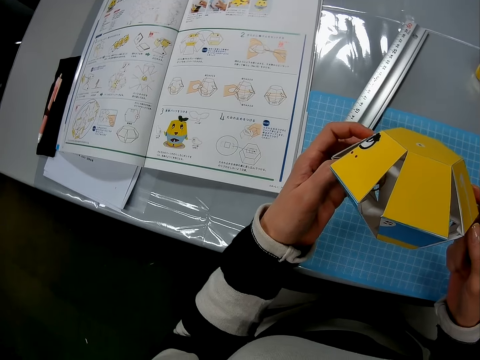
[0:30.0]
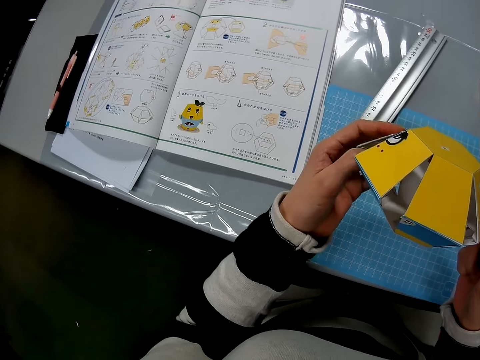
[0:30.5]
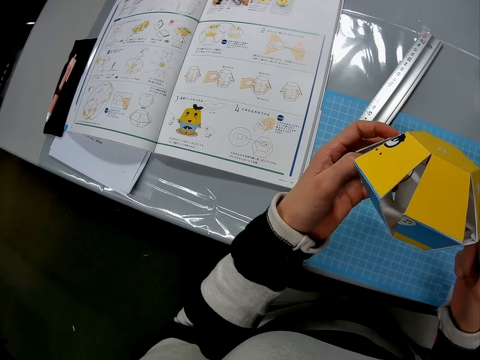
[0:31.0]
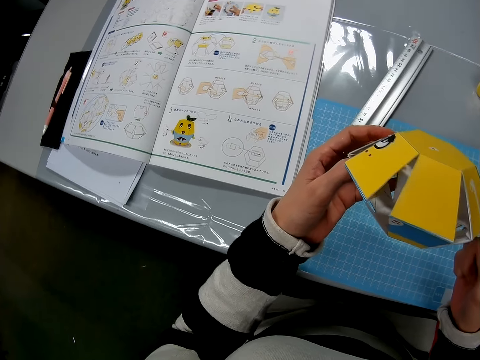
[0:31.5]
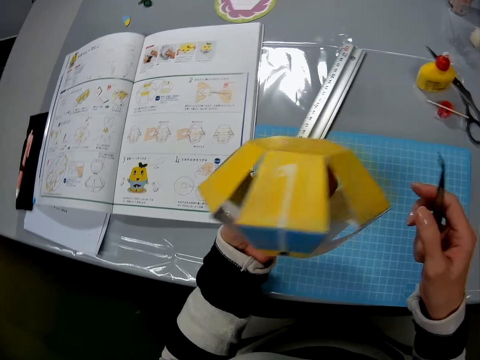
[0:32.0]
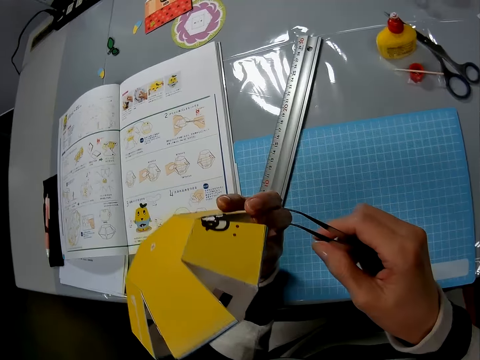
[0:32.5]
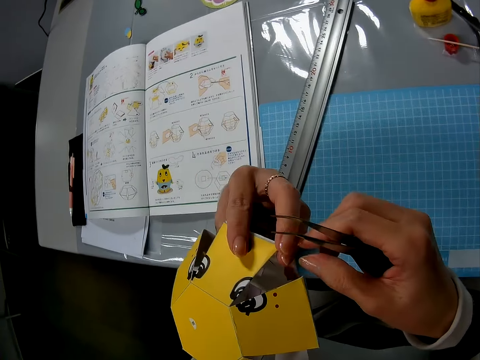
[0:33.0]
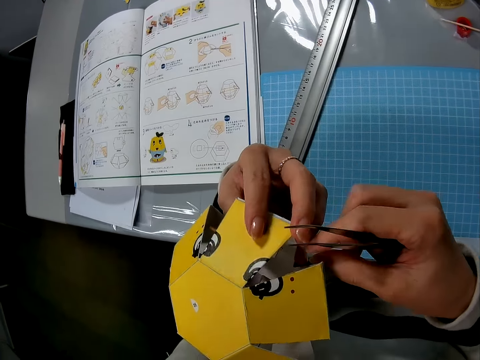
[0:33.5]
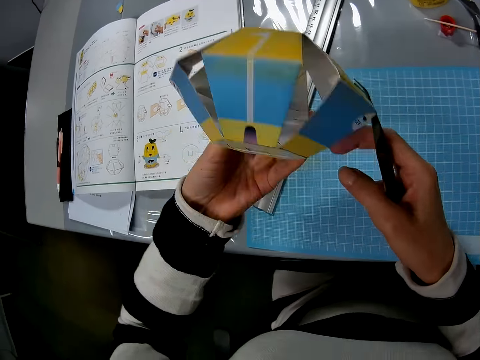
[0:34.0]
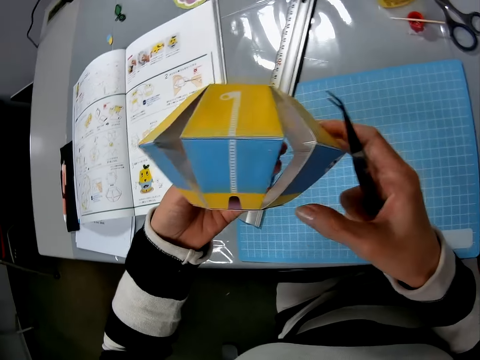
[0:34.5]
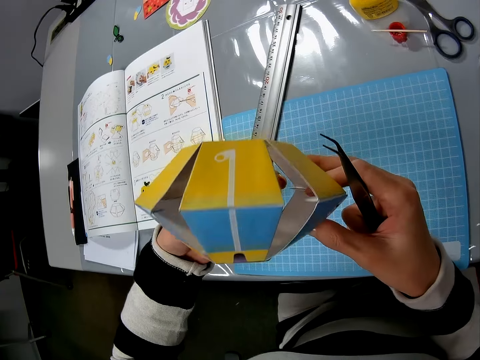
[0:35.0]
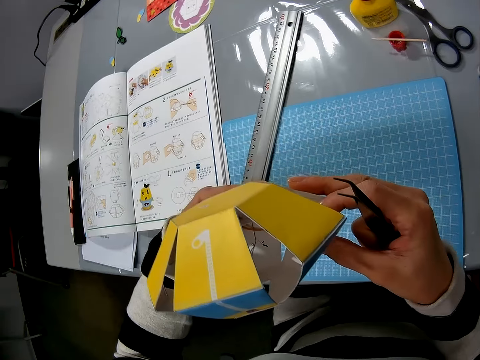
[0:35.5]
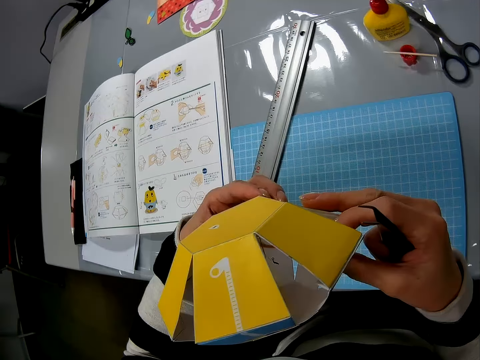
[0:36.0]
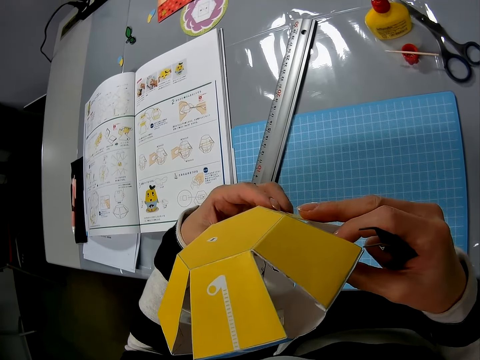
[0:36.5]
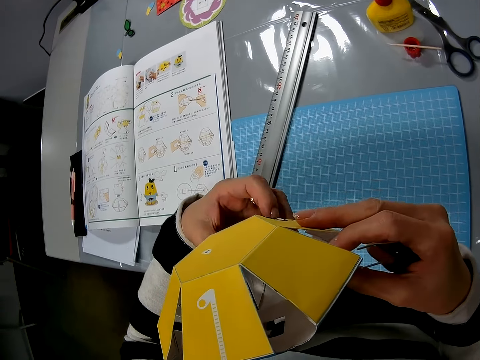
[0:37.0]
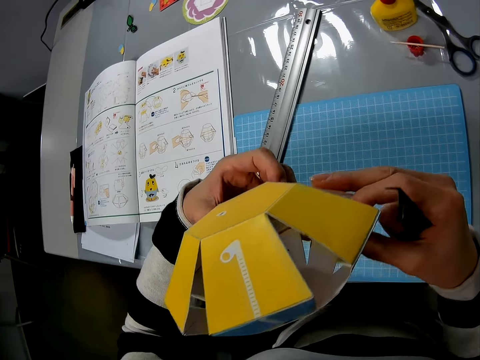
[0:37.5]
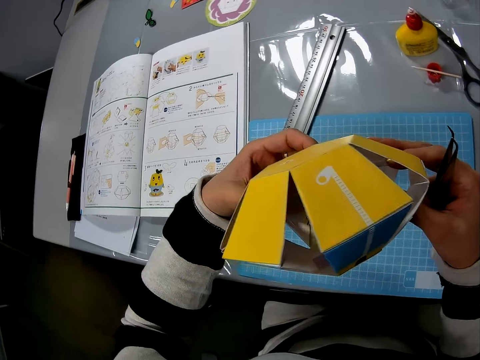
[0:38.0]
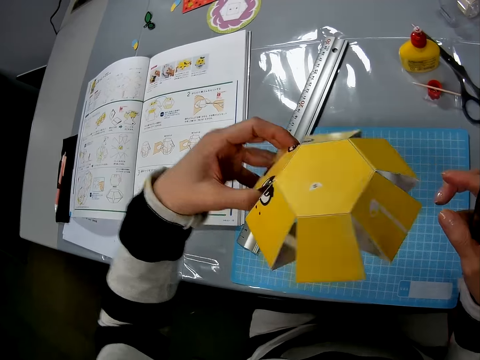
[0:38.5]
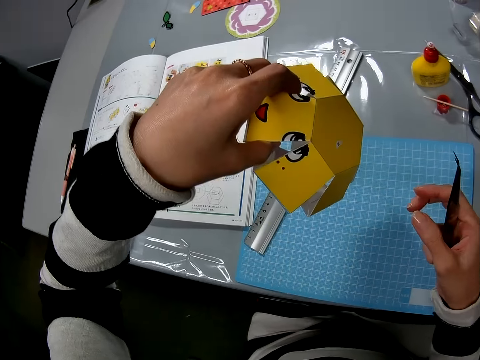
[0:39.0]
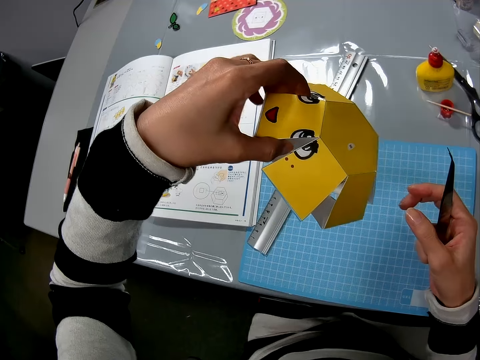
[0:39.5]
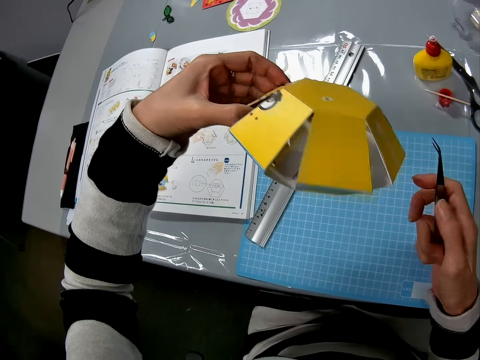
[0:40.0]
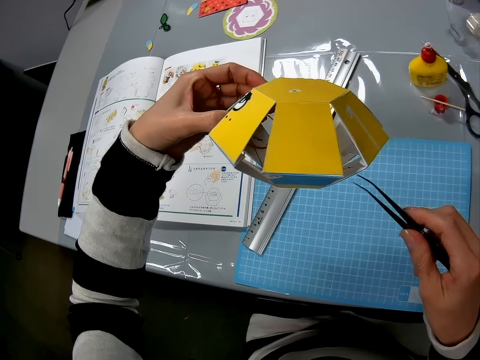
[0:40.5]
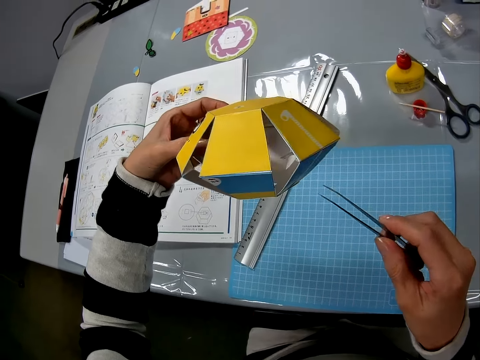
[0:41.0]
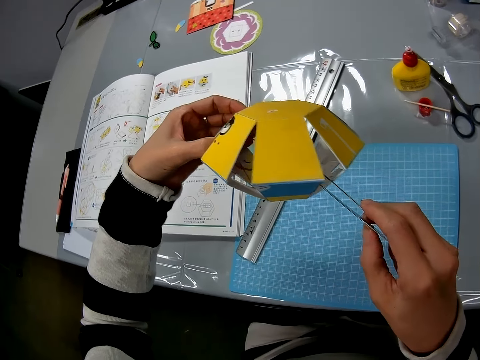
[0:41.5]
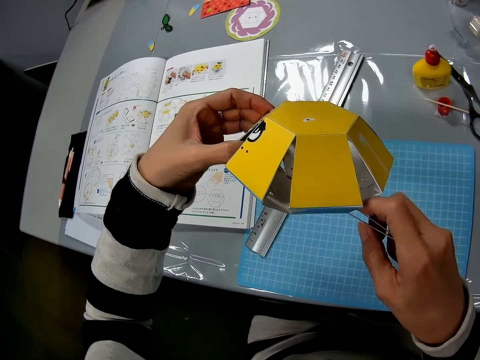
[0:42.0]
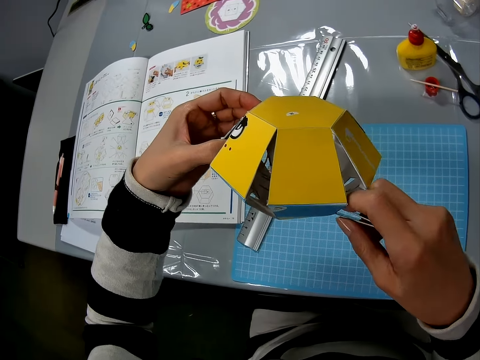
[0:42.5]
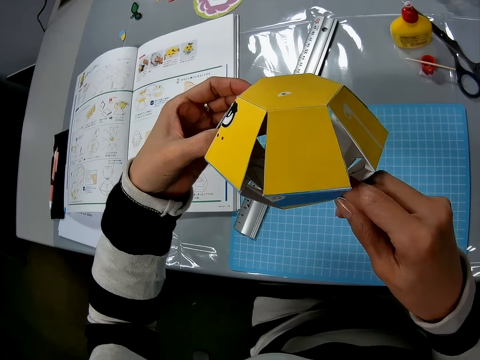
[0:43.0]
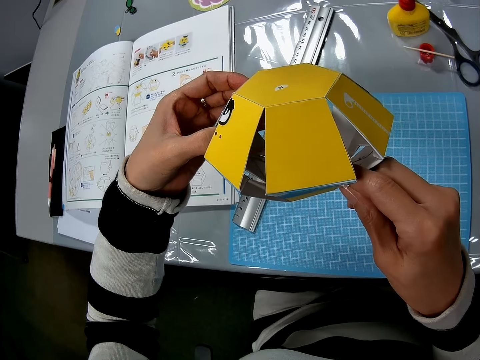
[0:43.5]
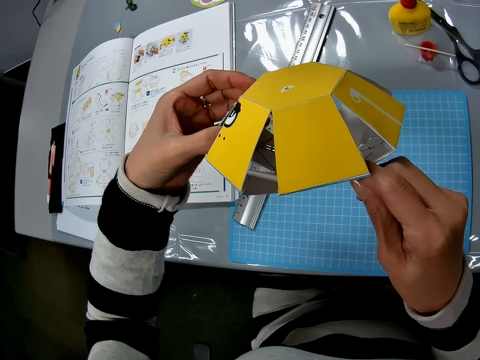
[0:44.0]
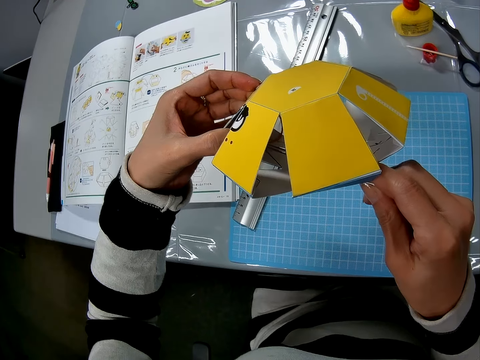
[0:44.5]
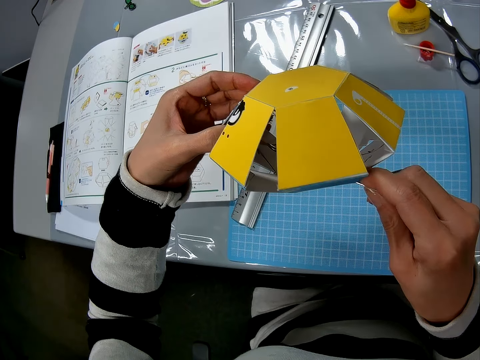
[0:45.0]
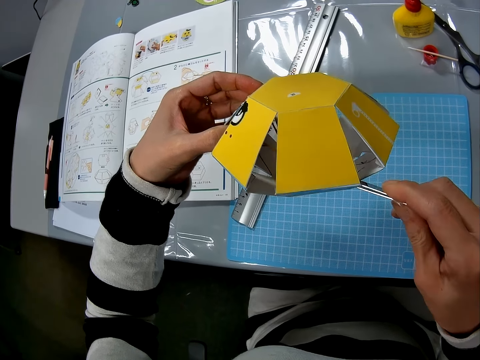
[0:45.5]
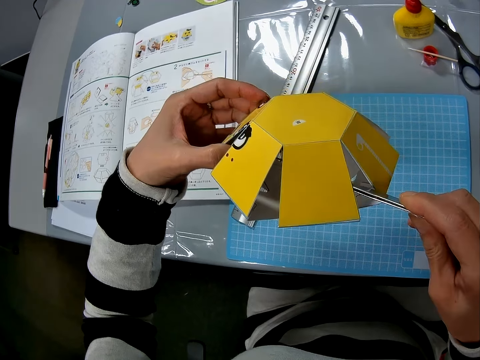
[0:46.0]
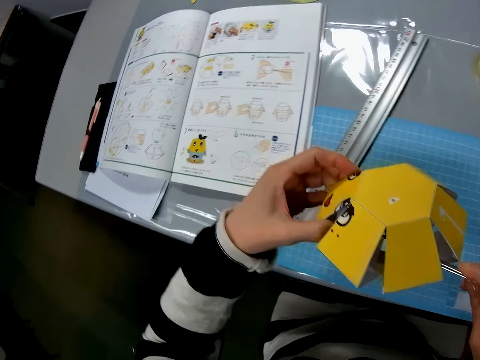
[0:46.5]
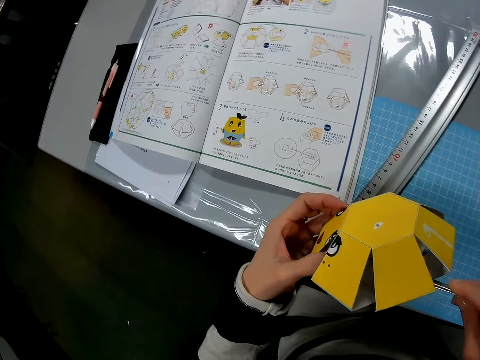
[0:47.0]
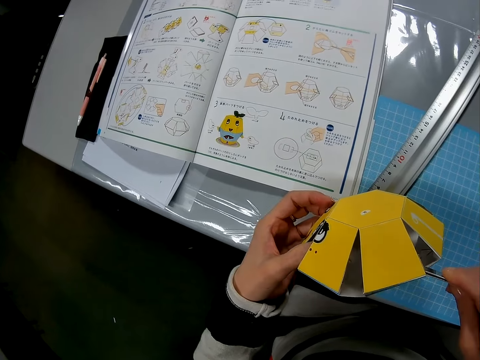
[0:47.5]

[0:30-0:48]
The camera wearer turns a paper craft or yellow art carton. They turn the paper craft again. They turn the yellow art carton to the side. They insert the tweezers into the yellow art carton. They pull a rubber band with the tweezers.

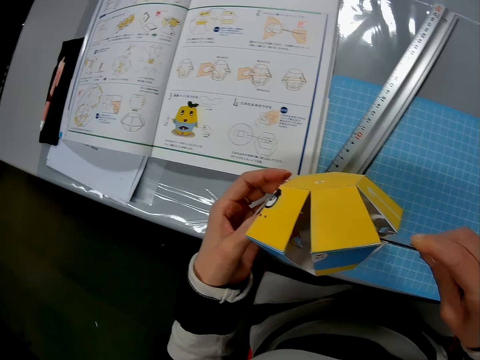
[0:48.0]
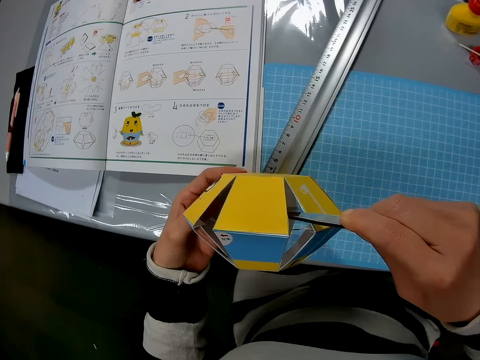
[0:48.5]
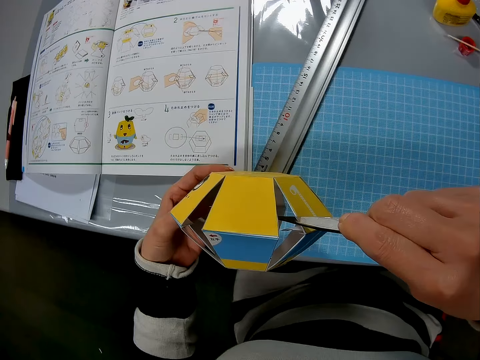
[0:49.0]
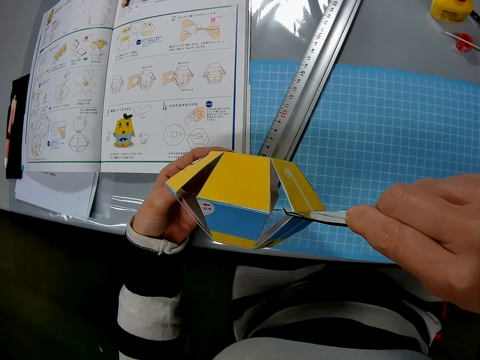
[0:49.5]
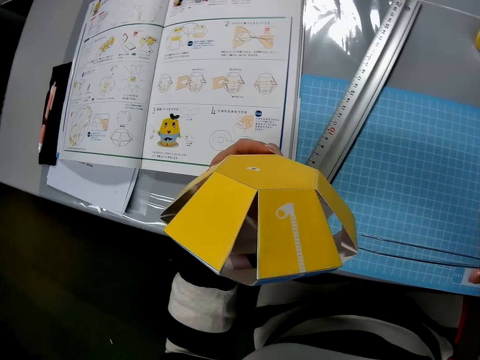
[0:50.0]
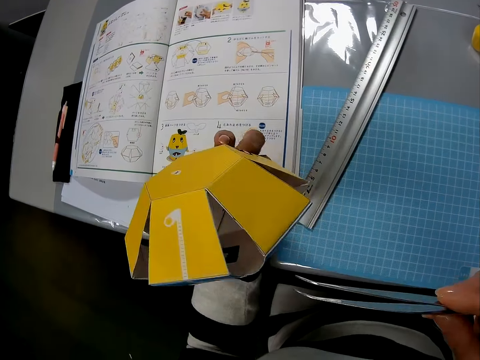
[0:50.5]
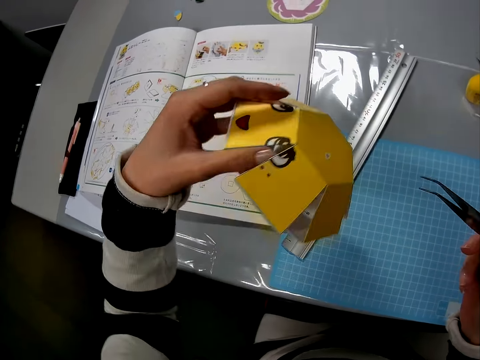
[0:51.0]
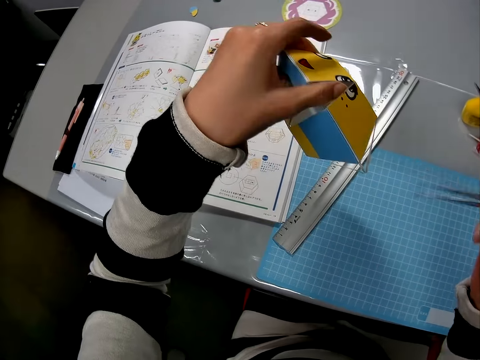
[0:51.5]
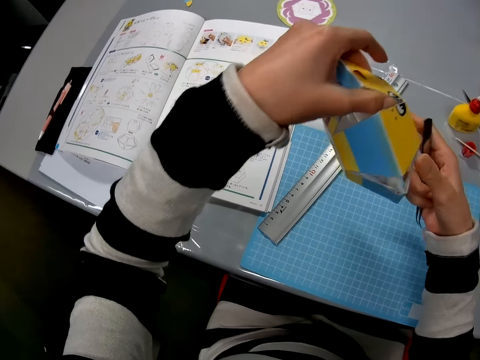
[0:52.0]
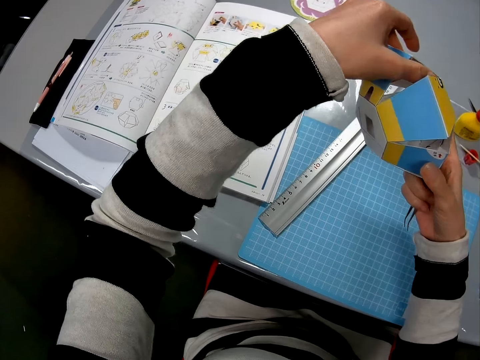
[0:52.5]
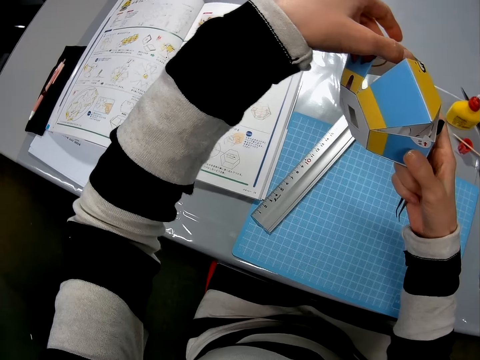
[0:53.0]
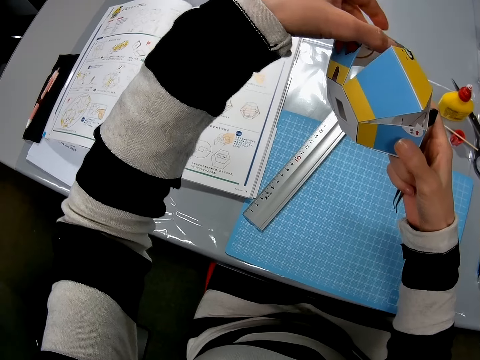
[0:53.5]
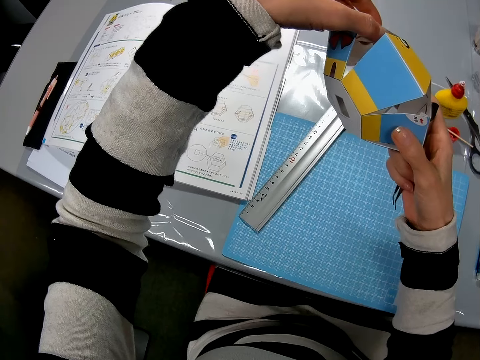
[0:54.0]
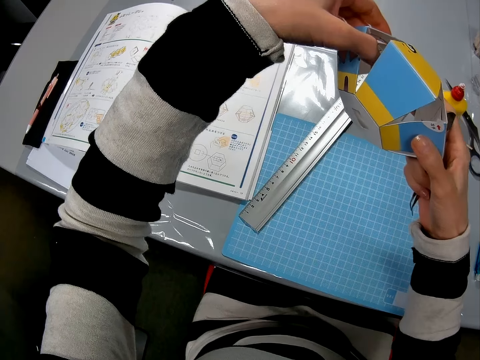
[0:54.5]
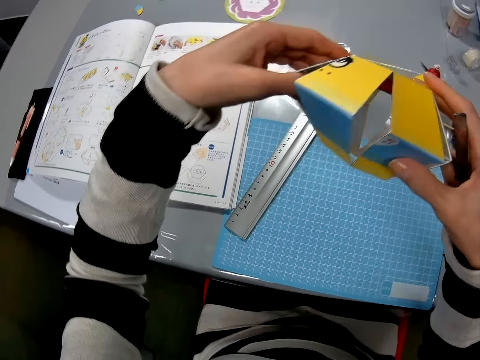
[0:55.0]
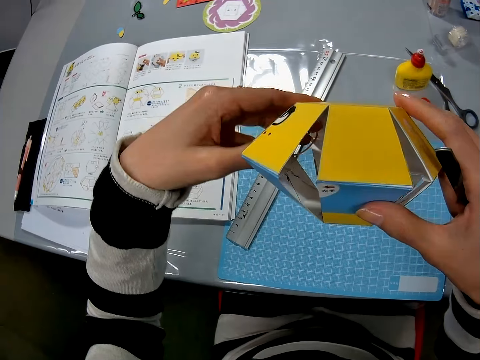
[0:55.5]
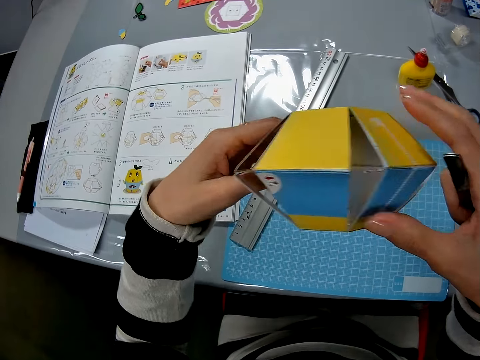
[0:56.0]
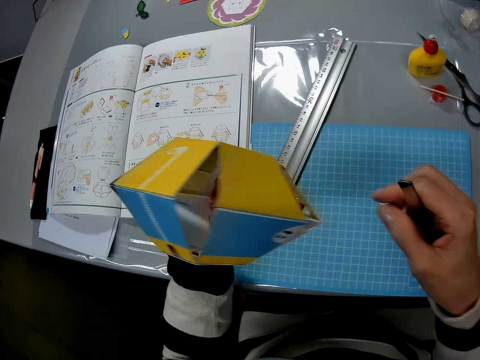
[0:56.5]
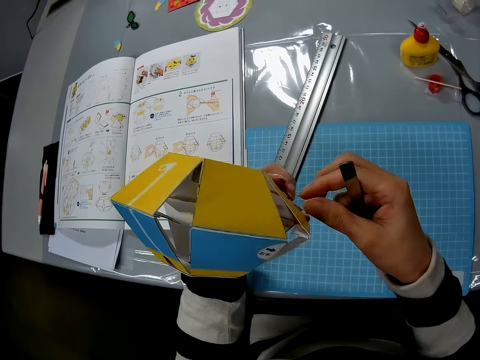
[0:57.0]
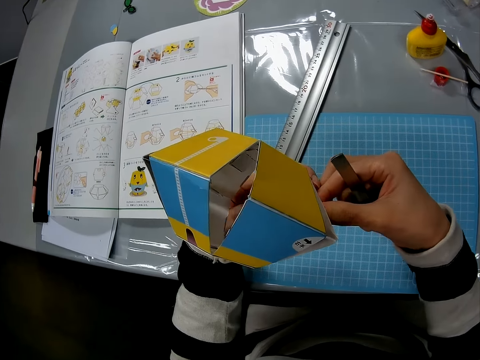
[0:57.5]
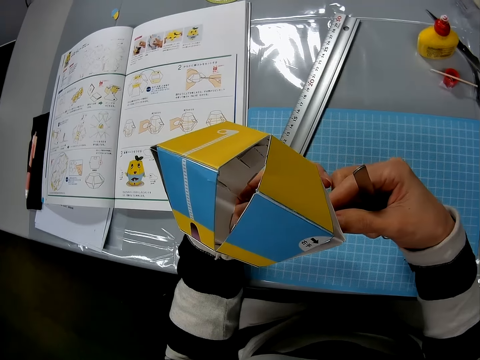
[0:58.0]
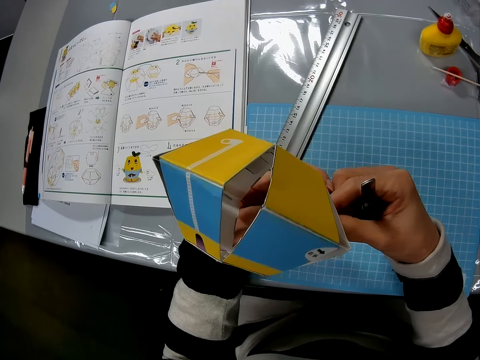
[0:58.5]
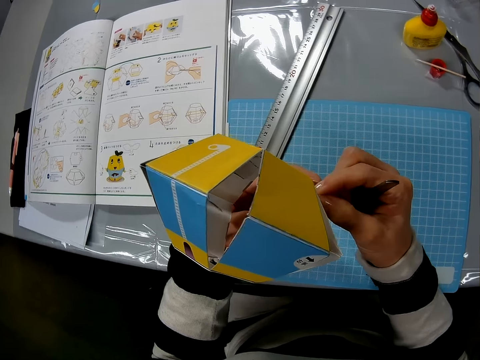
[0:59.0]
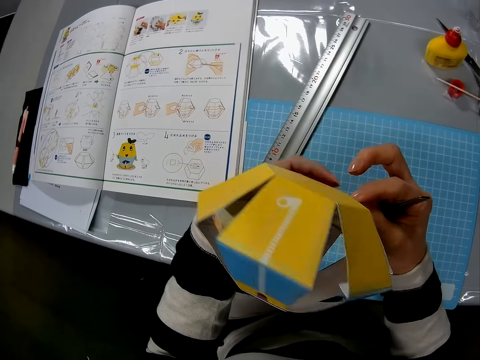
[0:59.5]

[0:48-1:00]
The camera wearer turns the yellow art carton or paper craft to the side. She holds the yellow art carton with both hands. She turns the paper craft. She pulls the rubber band into the yellow art carton with her fingers. She holds the rubber band.
